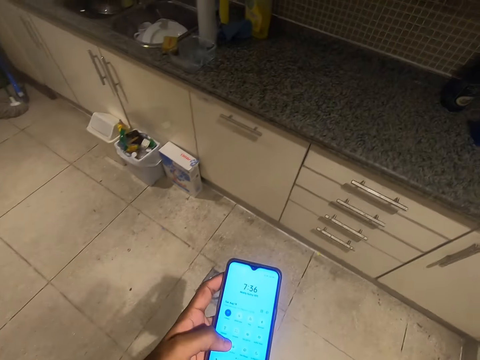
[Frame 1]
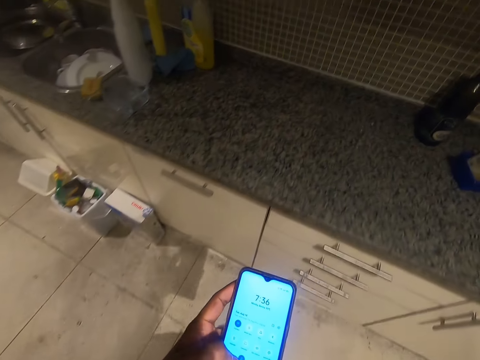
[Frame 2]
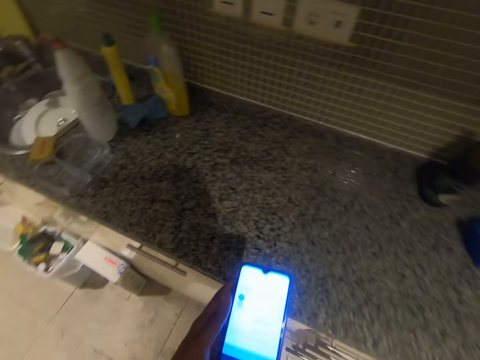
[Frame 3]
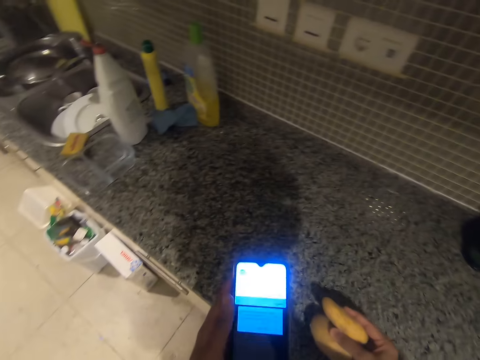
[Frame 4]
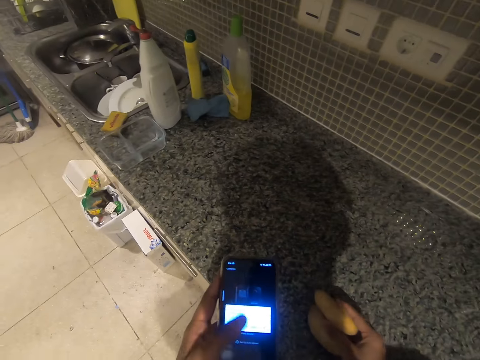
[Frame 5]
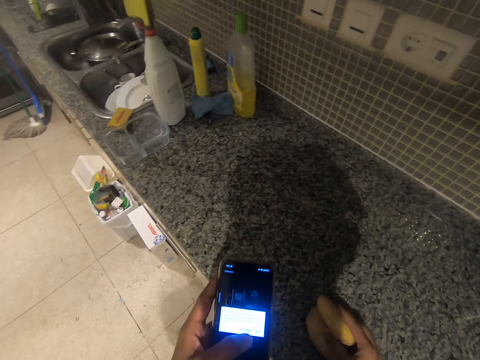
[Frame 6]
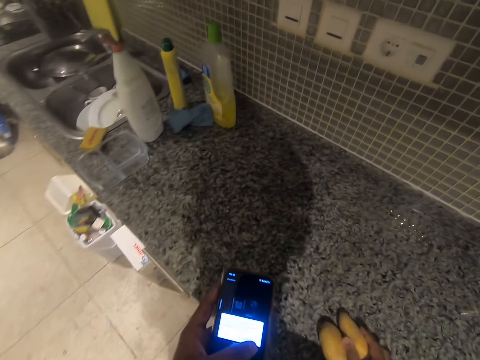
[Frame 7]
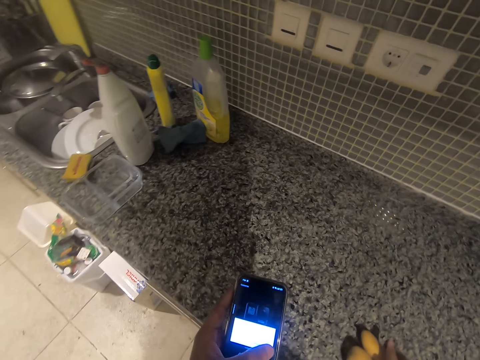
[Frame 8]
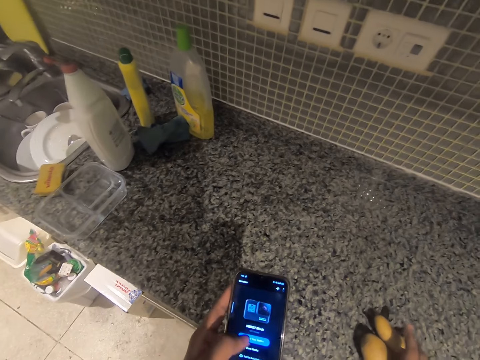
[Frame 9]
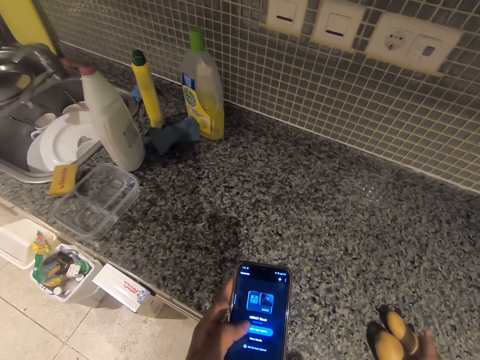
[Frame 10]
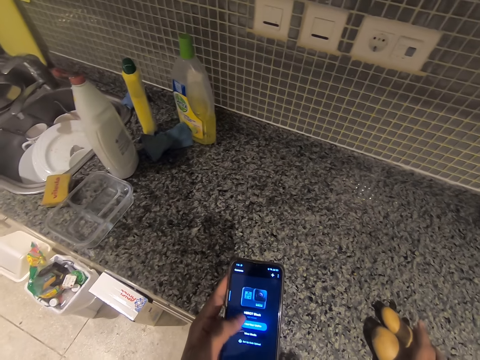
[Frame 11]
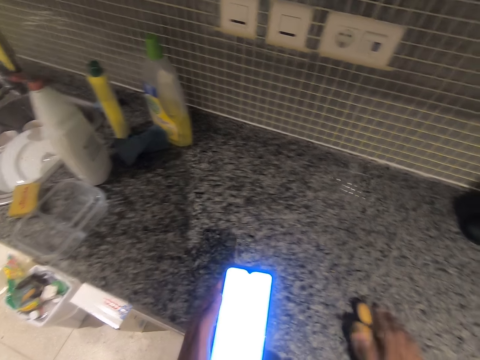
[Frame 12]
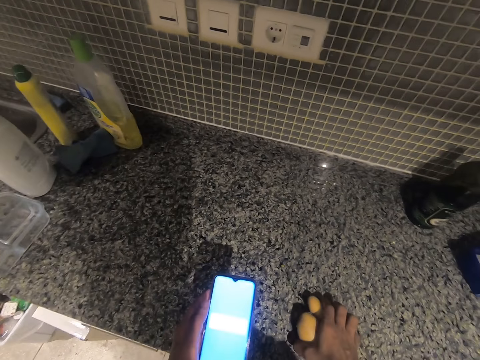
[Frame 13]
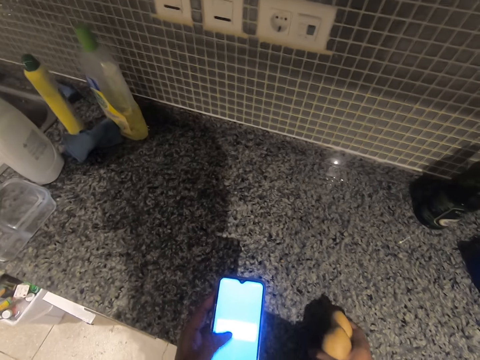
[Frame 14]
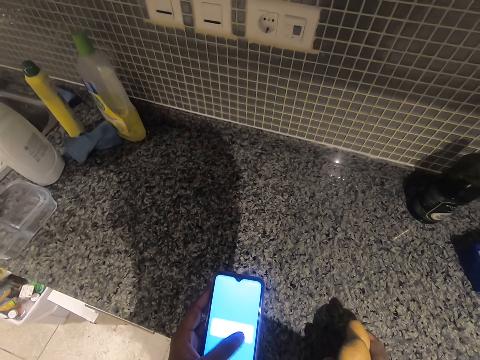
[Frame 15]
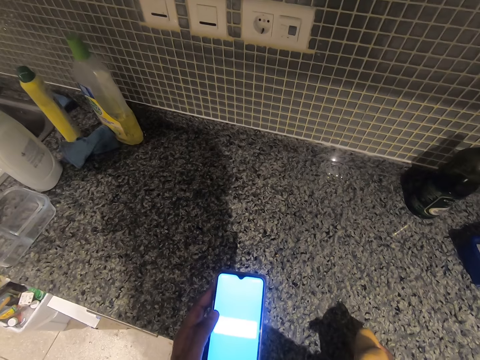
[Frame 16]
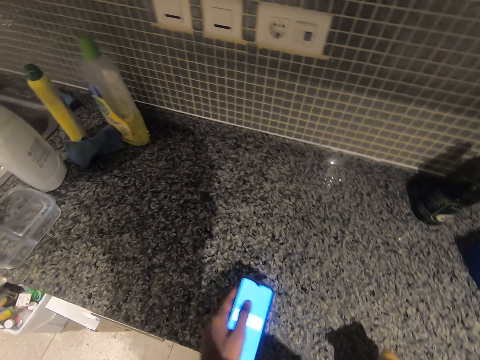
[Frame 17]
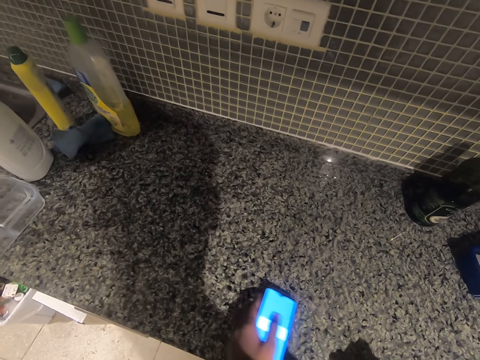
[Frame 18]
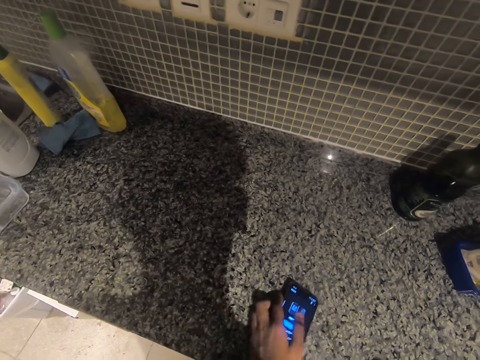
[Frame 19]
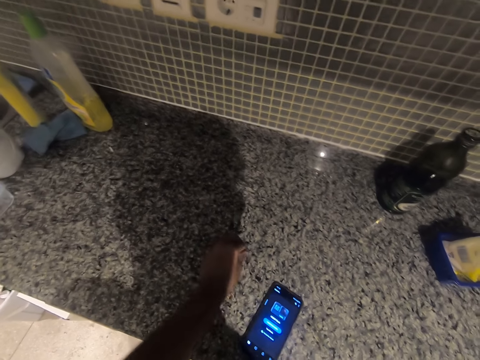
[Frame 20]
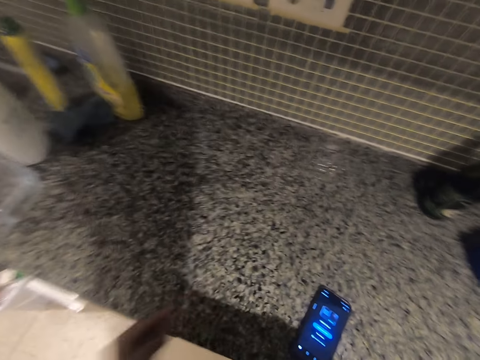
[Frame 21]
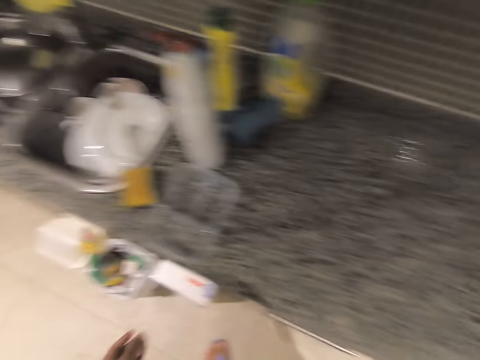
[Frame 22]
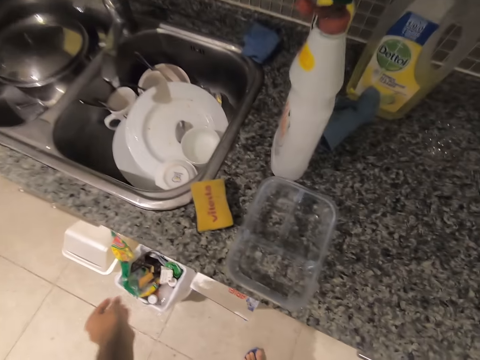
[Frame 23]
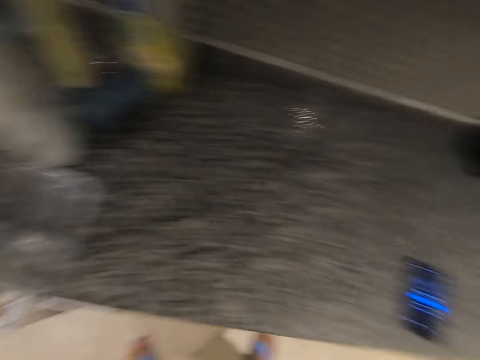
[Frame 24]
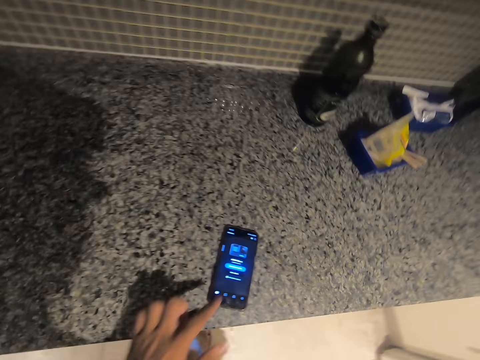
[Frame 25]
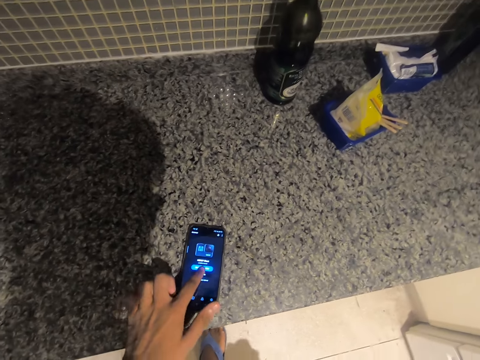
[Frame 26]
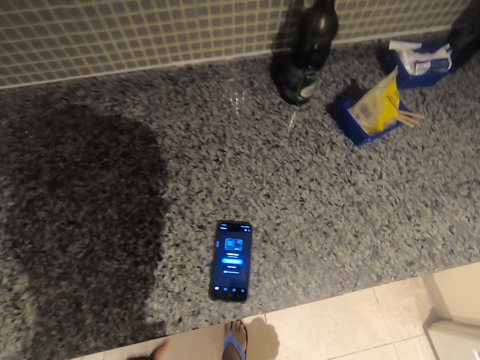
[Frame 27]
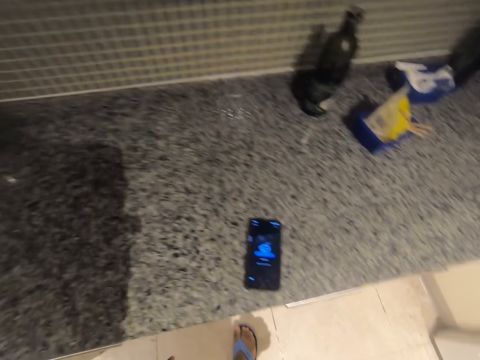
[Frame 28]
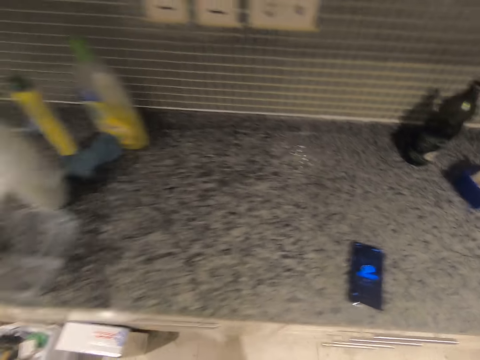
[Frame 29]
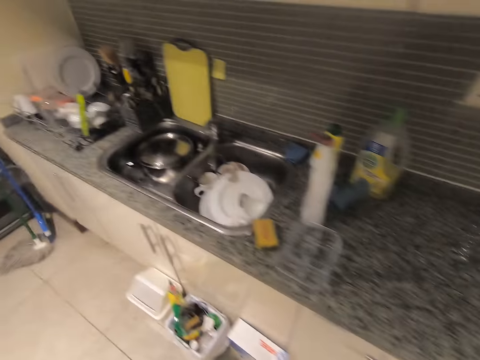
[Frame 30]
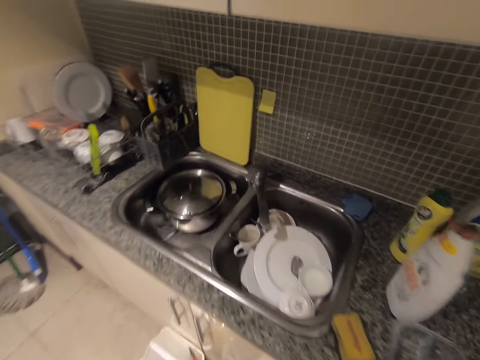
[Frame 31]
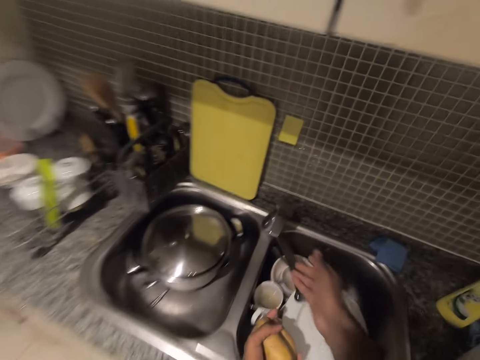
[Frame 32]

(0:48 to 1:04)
The camera wearer drops the two pieces of potatoes on the kitchen cabinet. They operate the phone. They pick up the two pieces of potatoes. They drop his phone on the kitchen cabinet. They pick up dirt from the kitchen cabinet. They throw the dirt away. They press his phone. They move towards a kitchen sink.

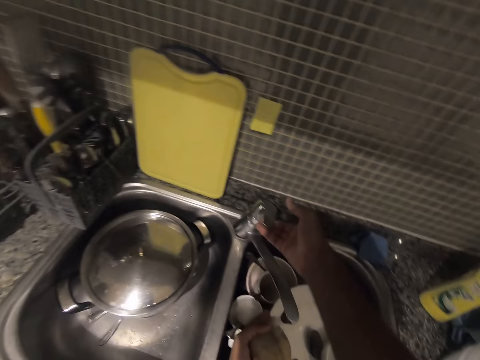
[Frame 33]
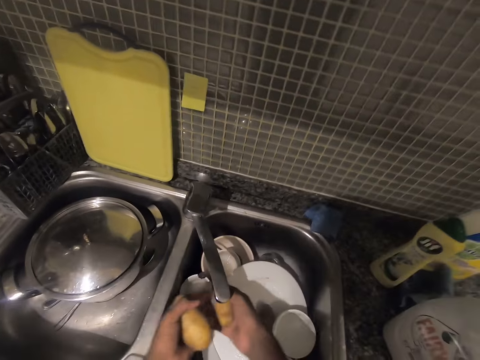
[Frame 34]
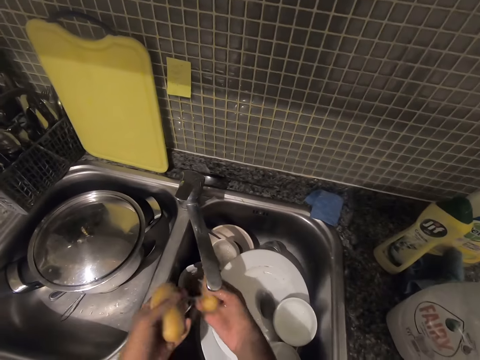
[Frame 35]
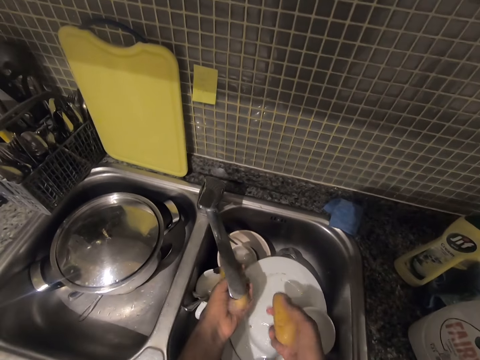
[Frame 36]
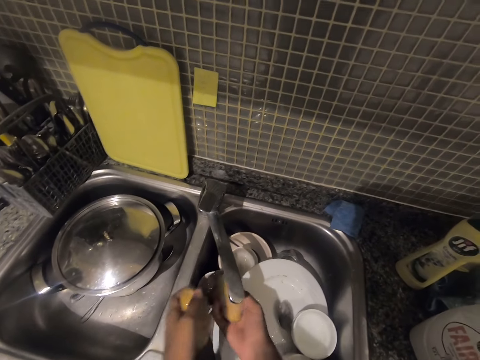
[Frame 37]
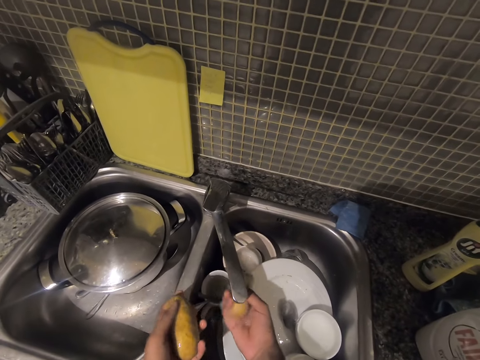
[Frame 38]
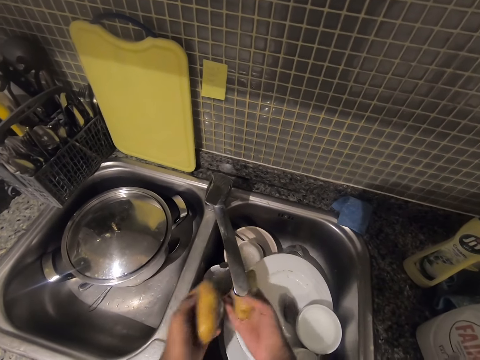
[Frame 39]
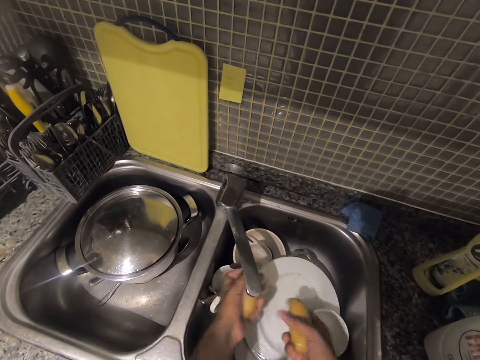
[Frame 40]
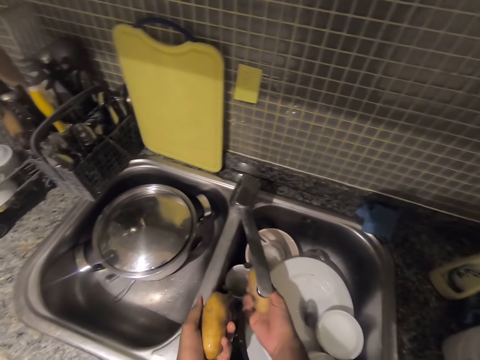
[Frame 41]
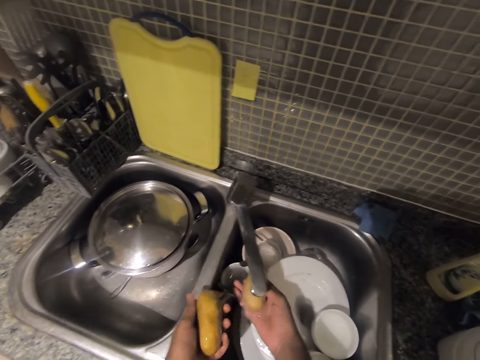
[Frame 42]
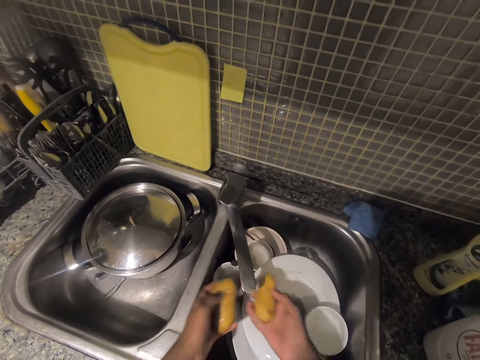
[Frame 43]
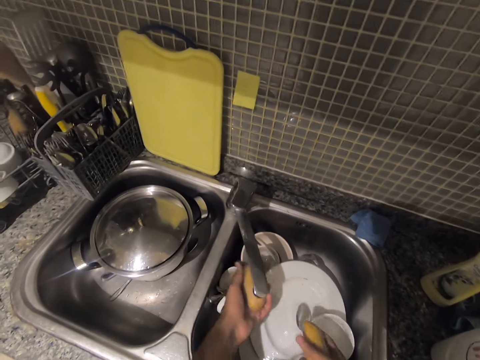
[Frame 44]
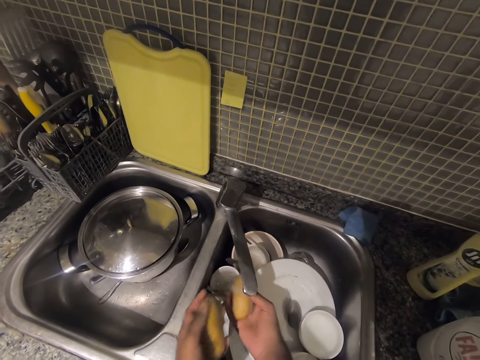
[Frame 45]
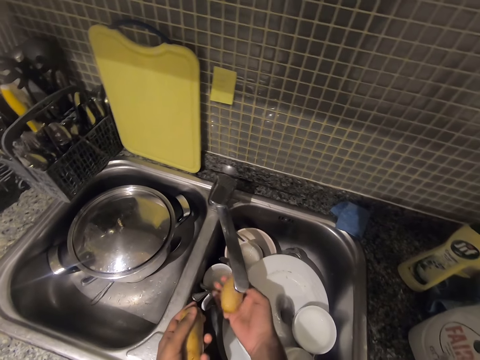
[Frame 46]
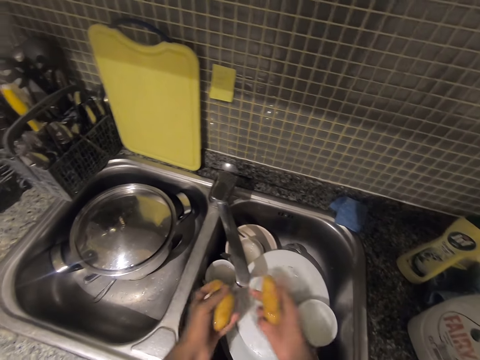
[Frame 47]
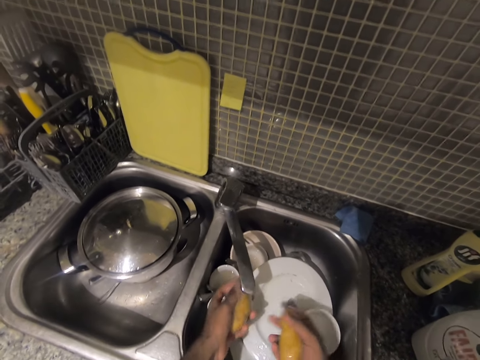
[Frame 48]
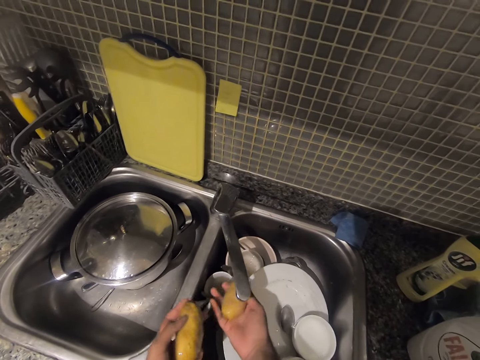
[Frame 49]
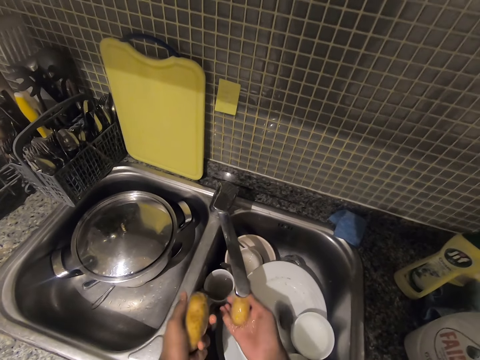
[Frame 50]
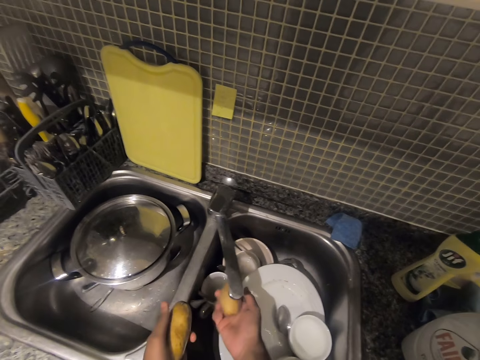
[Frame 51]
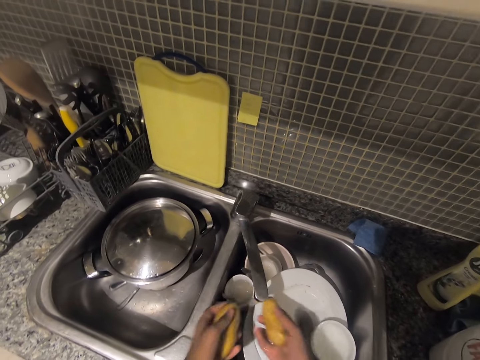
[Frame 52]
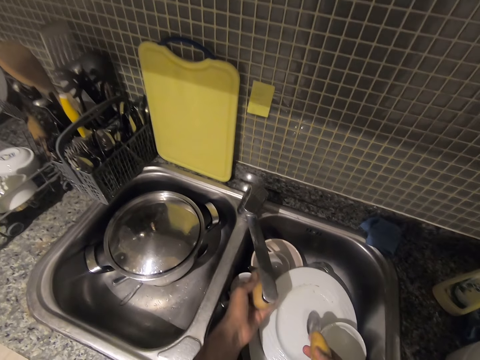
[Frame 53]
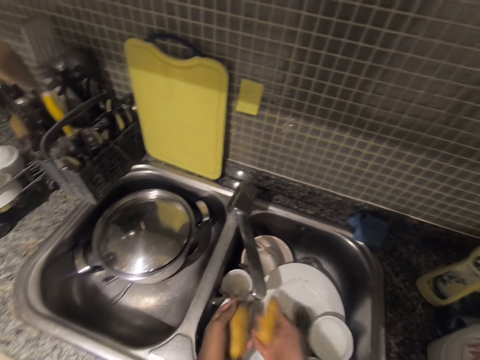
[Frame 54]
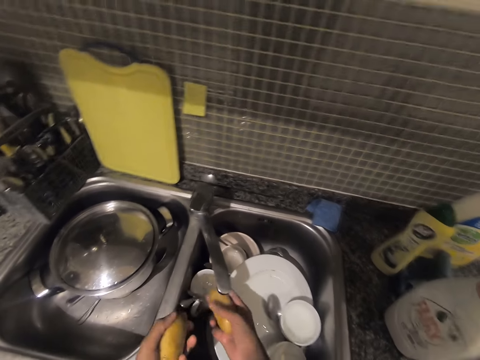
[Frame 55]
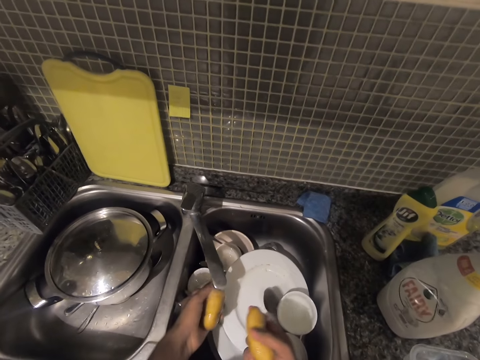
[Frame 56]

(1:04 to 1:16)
The camera wearer turns on the tap of the kitchen sink. They wash the two pieces of potatoes.
